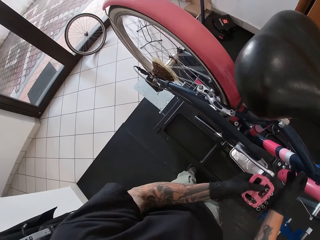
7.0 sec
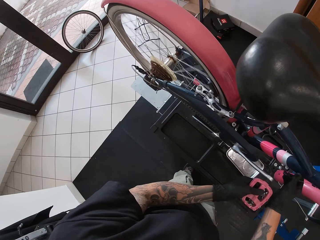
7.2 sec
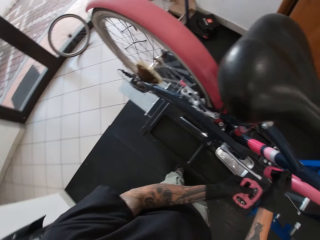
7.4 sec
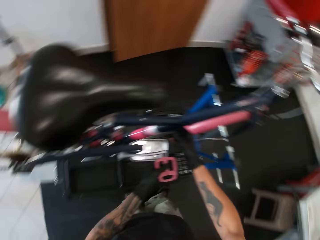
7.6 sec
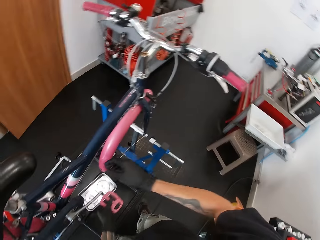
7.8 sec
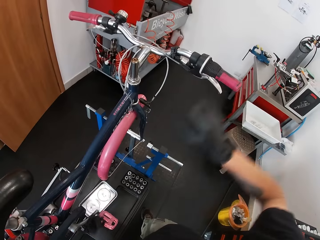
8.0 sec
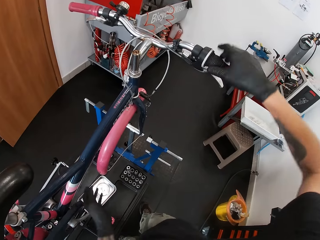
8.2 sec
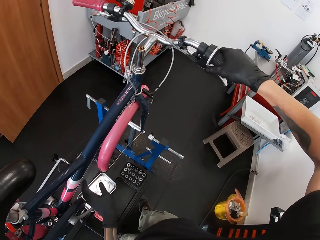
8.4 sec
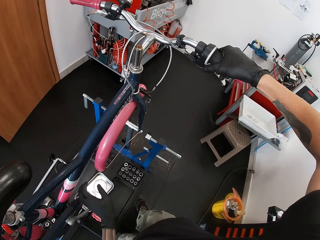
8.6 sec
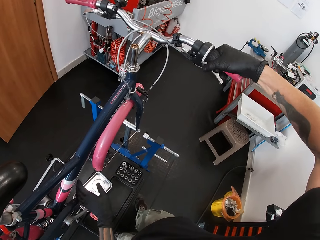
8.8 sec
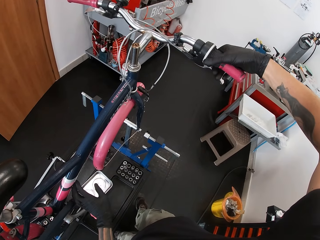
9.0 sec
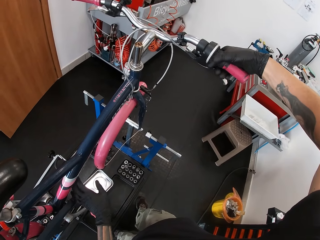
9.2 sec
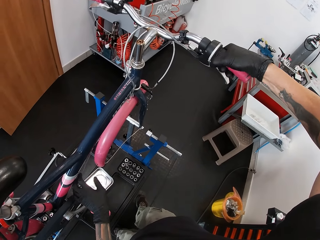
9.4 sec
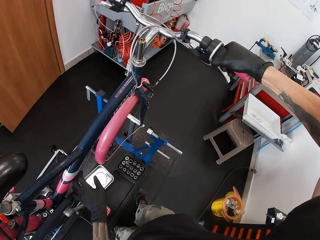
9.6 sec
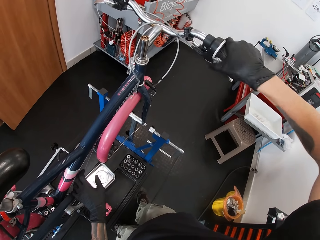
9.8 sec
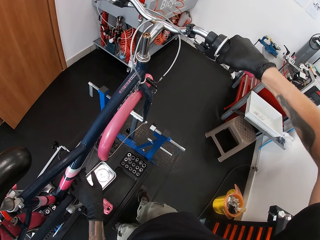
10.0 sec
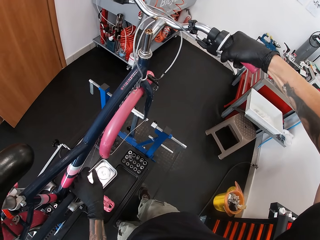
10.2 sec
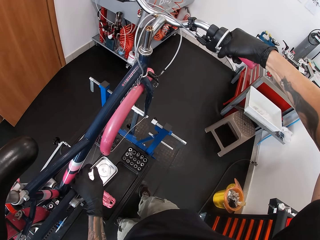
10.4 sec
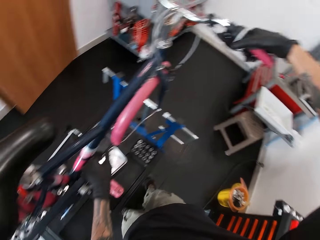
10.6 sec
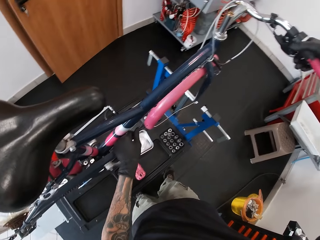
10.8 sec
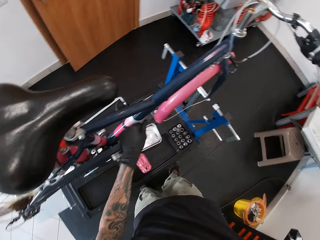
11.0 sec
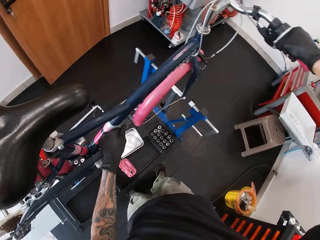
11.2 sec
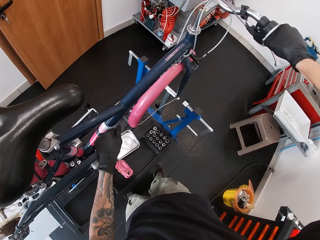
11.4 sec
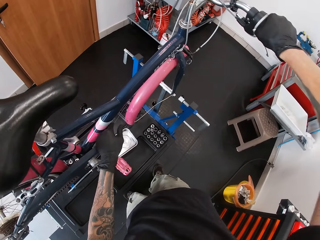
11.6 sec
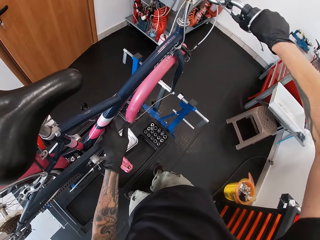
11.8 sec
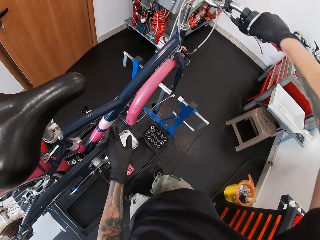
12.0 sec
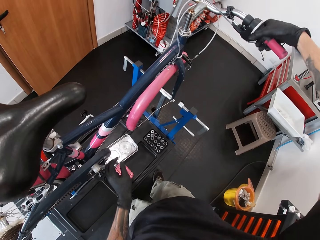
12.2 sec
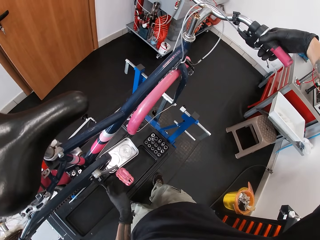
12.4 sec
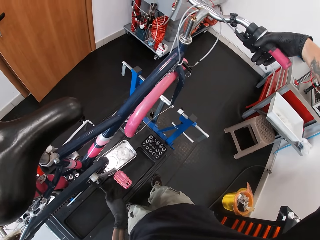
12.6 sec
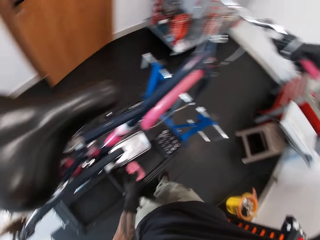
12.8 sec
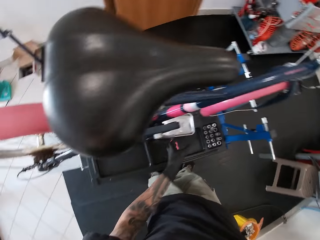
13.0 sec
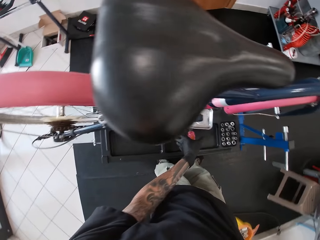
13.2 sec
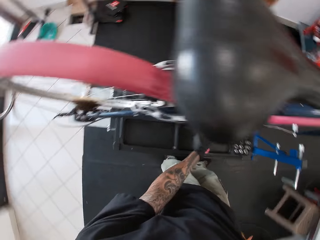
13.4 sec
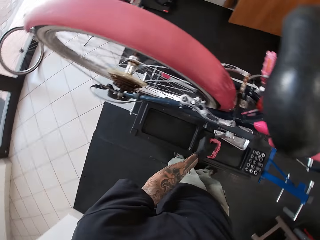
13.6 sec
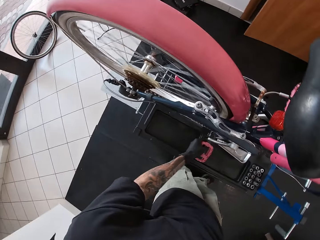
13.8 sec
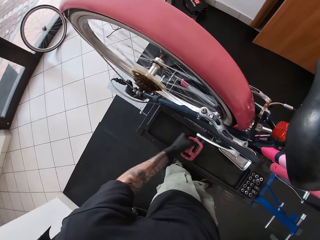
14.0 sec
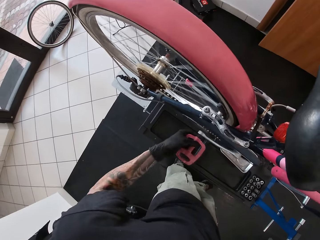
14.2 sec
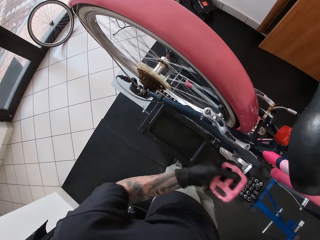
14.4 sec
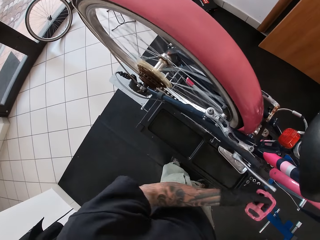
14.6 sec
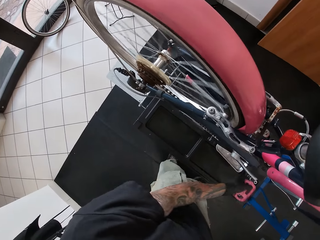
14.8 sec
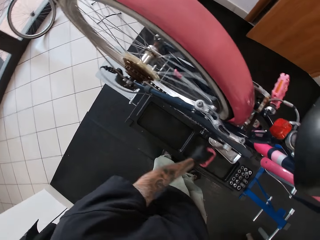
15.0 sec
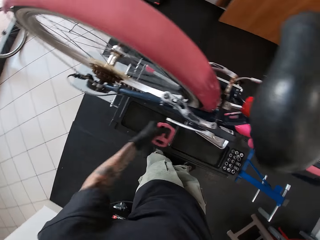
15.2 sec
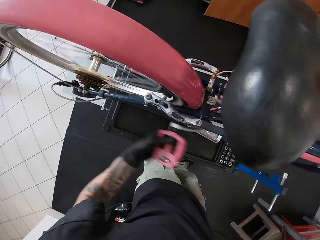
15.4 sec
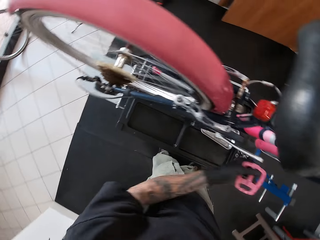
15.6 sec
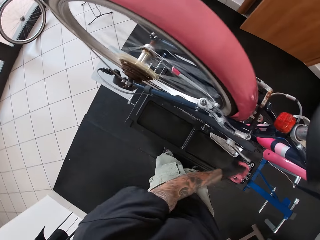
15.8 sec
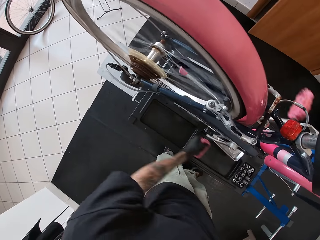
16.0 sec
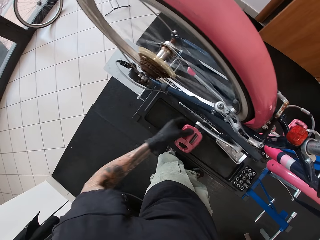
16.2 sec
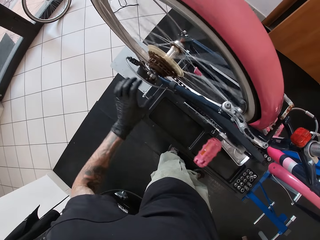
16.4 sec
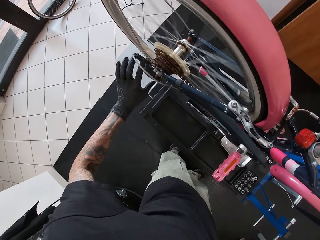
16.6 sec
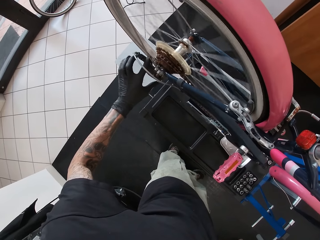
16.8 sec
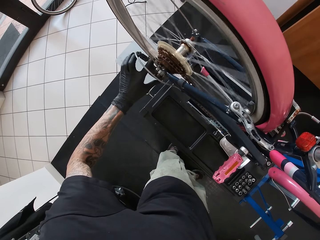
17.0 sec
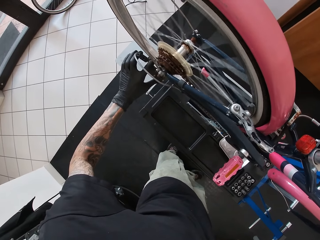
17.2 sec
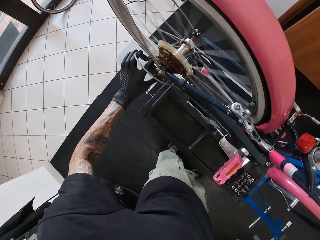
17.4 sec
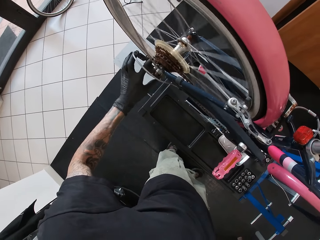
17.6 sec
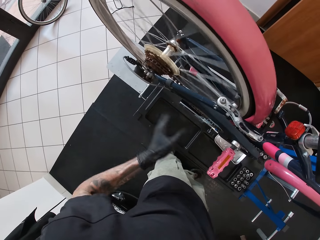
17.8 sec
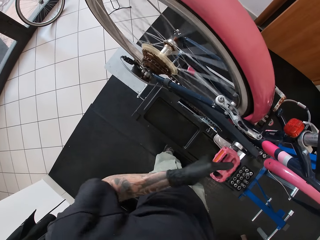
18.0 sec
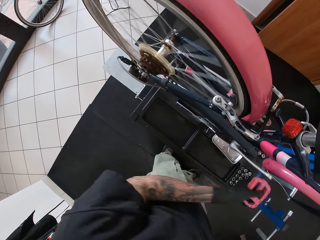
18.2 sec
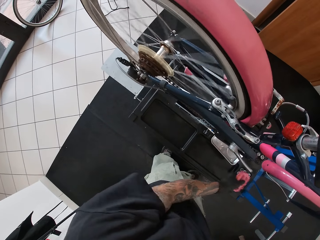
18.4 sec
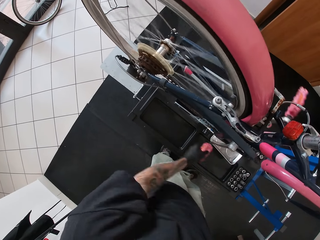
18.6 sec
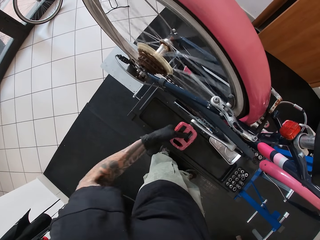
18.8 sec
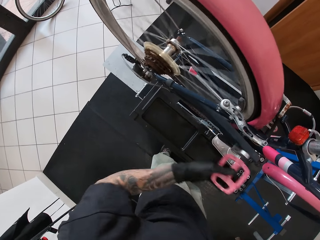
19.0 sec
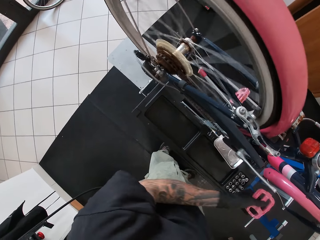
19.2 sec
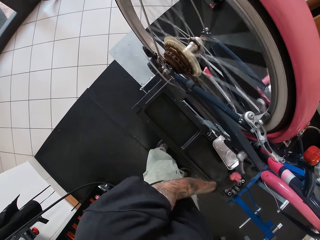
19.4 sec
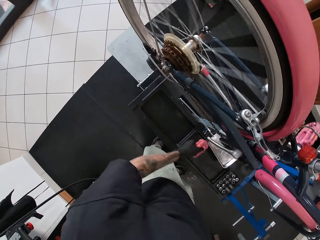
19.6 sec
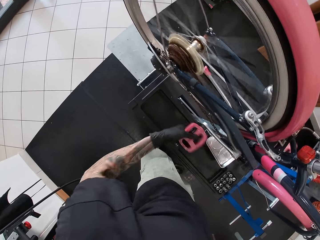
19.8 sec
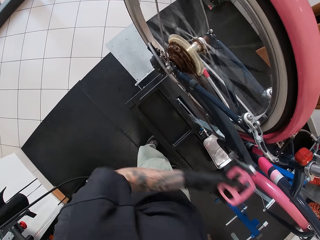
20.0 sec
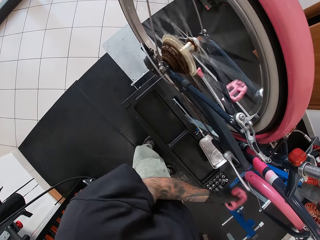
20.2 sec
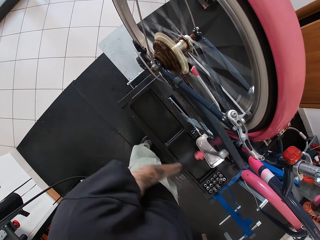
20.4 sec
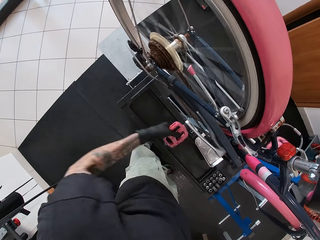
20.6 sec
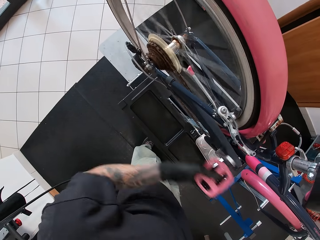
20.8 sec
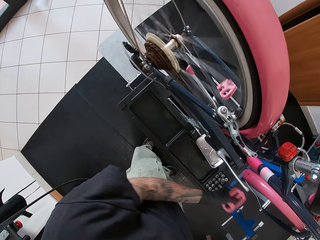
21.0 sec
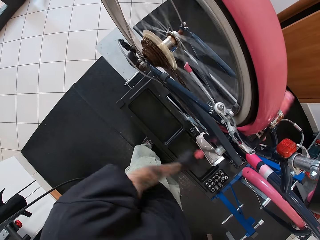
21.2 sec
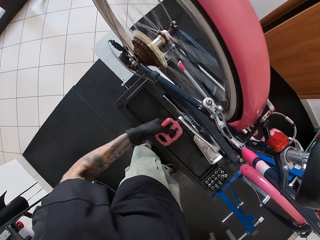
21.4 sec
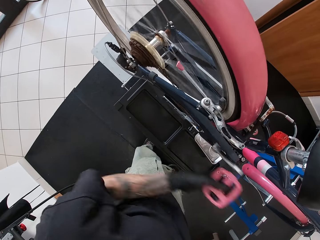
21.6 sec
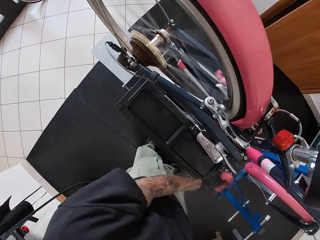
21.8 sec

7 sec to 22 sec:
The camera wearer squeezes the brake lever against the handlebar with his right hand. He adjusts the brake pad. He spins the pedal with his left hand. He holds the pedal. He holds the rear derailleur with his left hand. He holds the bicycle rim. He spins the pedal with his left hand.

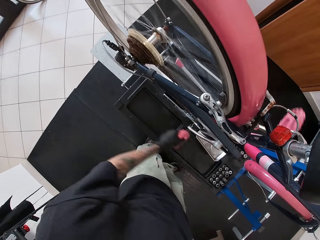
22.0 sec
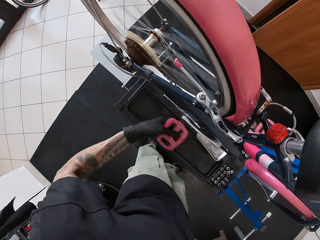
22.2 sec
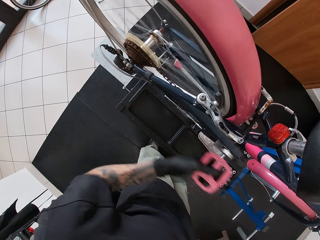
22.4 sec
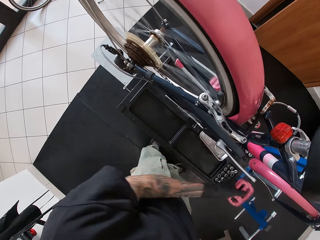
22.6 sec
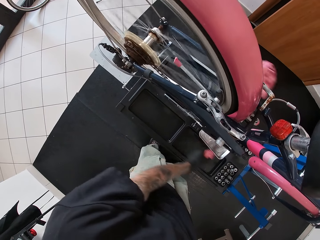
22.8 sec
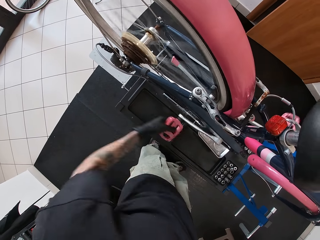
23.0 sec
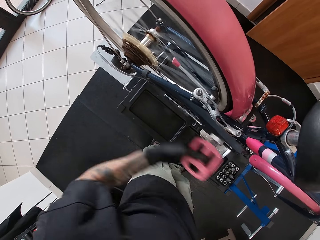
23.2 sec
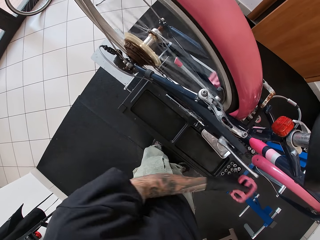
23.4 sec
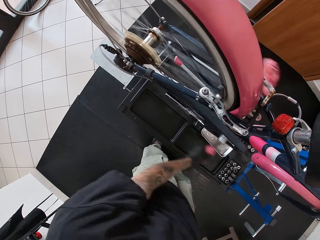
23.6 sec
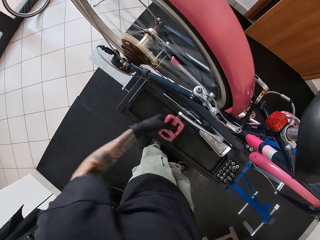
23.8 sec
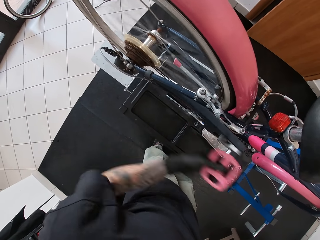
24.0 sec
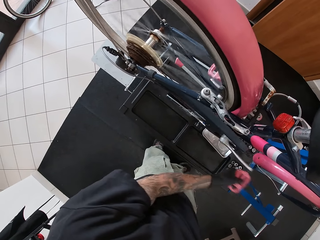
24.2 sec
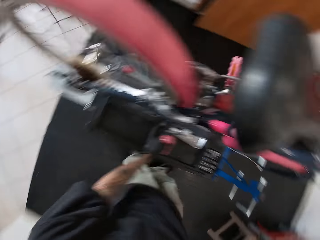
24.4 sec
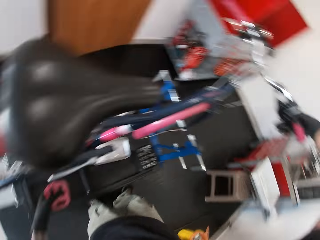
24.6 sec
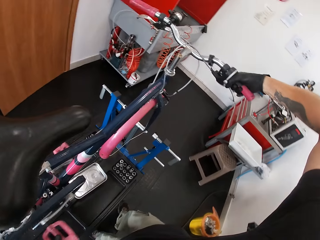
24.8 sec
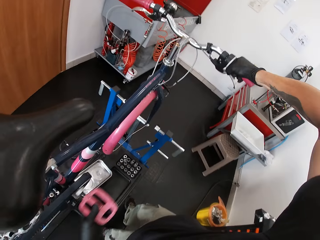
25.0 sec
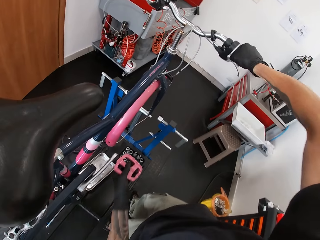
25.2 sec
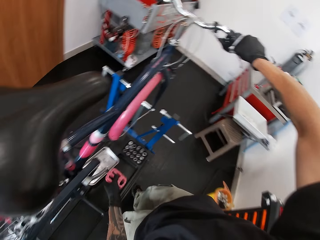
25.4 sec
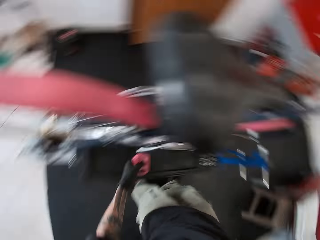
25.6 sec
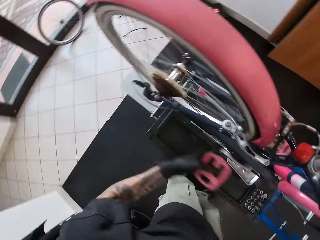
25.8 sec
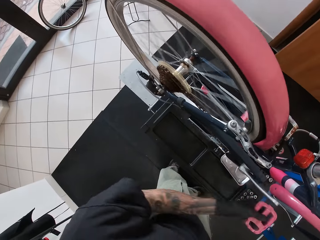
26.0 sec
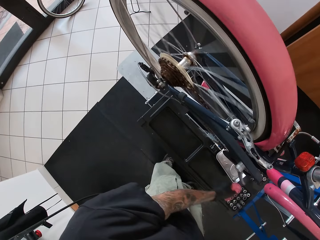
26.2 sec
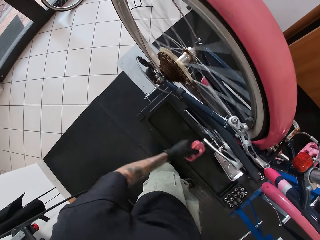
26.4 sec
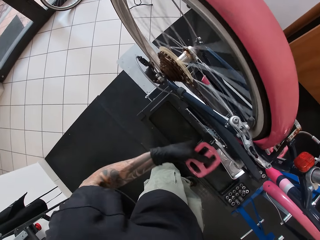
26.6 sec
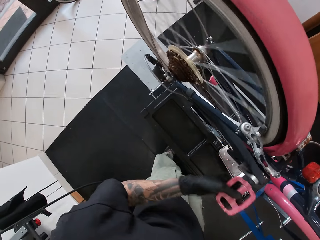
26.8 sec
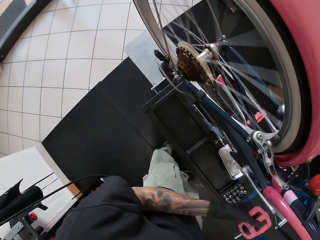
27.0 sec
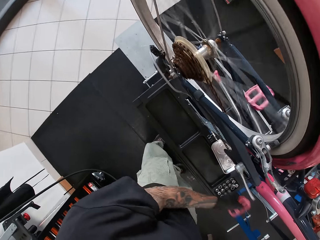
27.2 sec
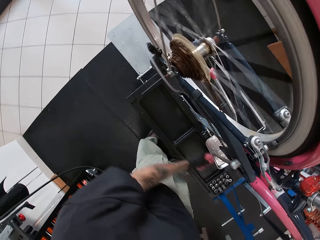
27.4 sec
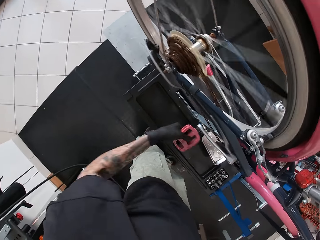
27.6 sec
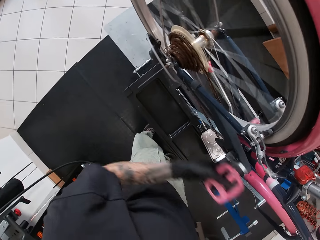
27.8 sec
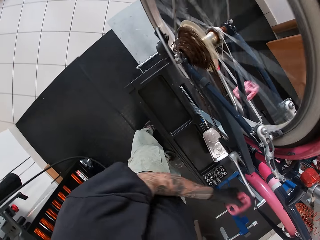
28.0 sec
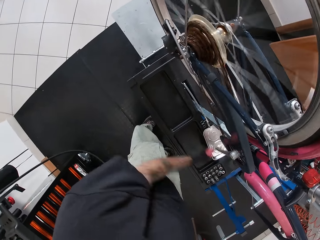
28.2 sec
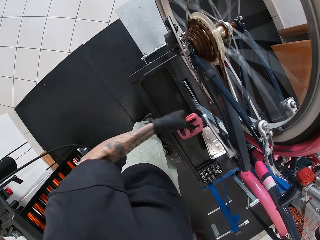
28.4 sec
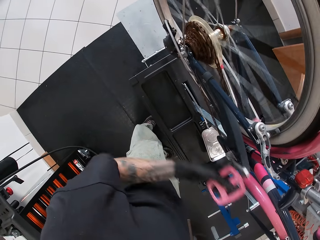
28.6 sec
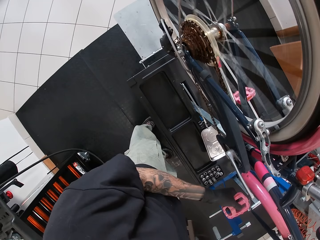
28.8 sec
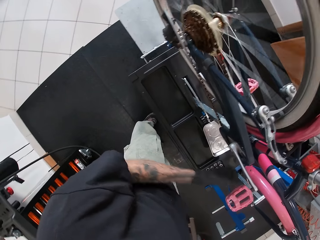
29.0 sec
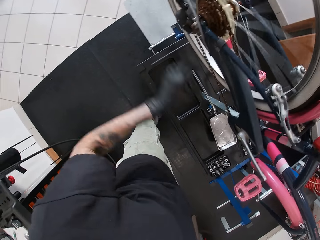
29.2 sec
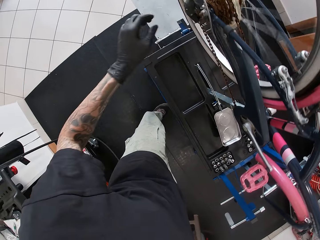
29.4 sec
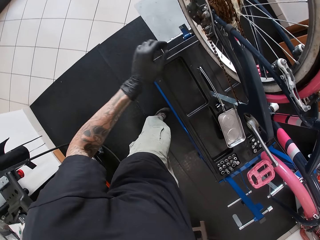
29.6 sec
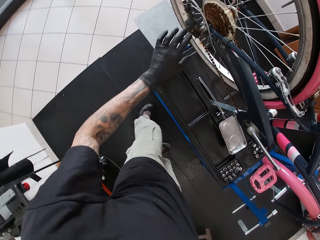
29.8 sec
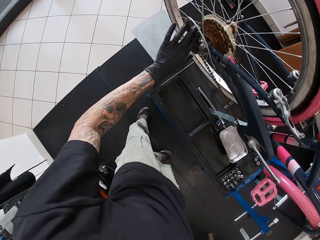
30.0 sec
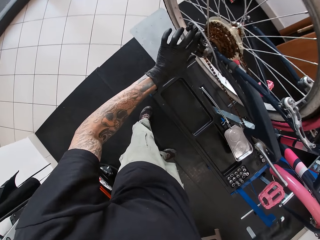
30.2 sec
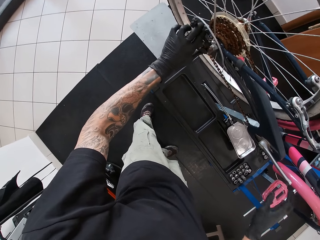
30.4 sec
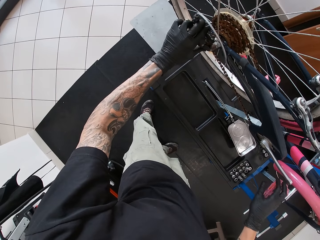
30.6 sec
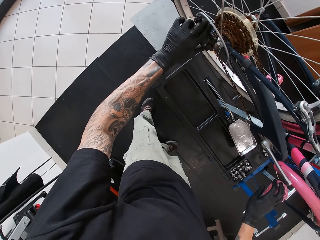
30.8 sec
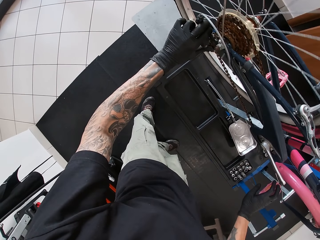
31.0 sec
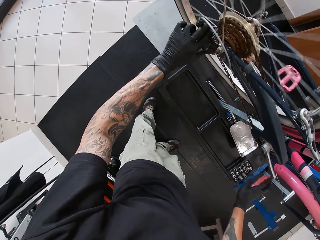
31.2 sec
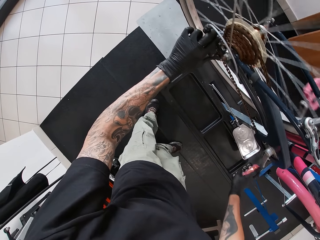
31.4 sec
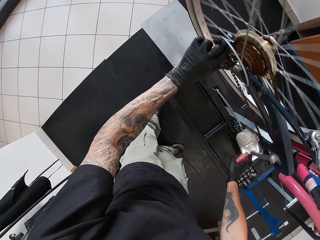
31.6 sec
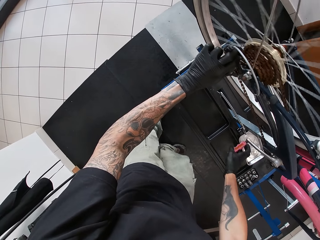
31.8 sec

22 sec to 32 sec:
The camera wearer looks around and spins the pedals. He holds the rear derailleur with his left hand. He holds the bicycle rim. He spins the pedal with his right hand.
